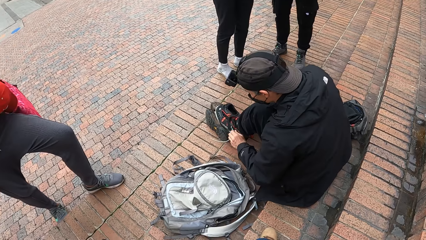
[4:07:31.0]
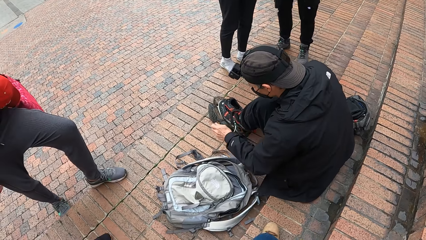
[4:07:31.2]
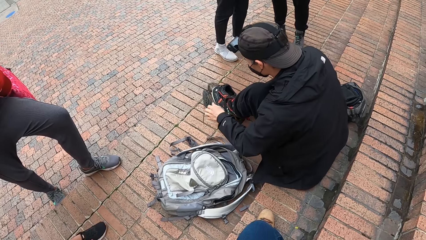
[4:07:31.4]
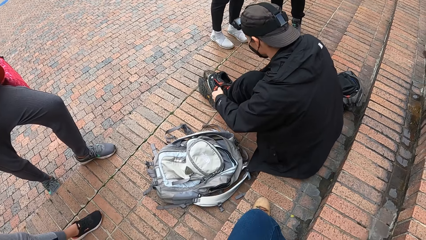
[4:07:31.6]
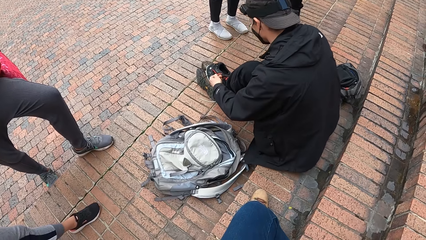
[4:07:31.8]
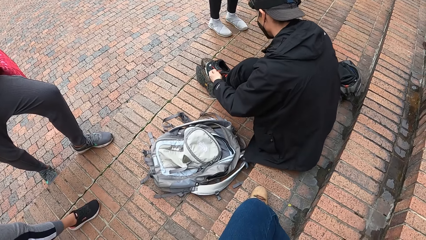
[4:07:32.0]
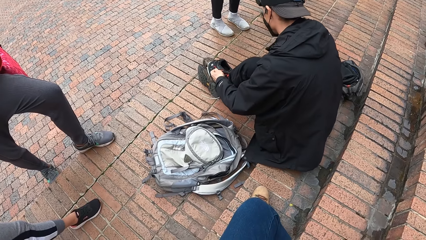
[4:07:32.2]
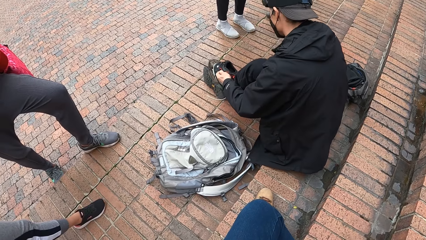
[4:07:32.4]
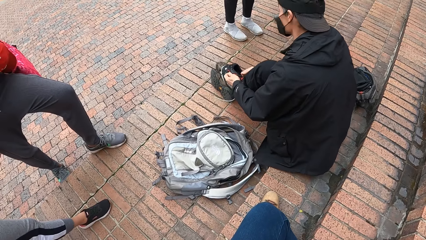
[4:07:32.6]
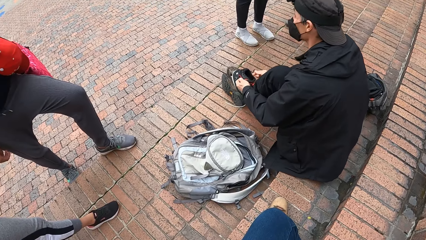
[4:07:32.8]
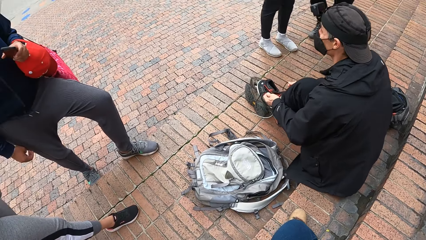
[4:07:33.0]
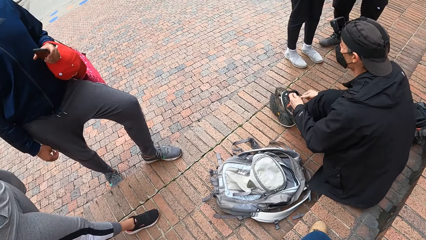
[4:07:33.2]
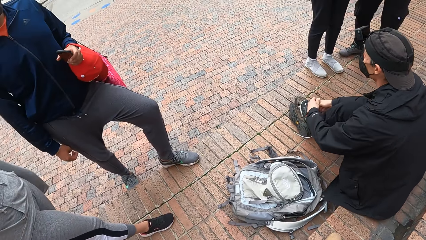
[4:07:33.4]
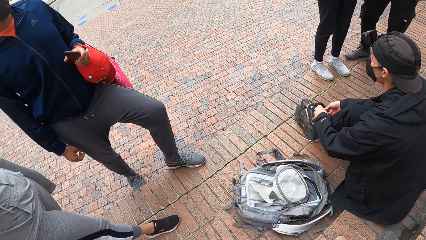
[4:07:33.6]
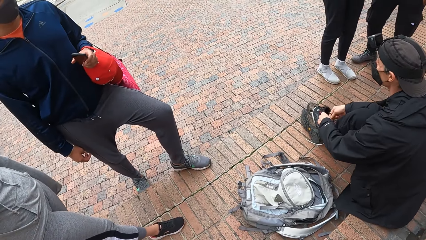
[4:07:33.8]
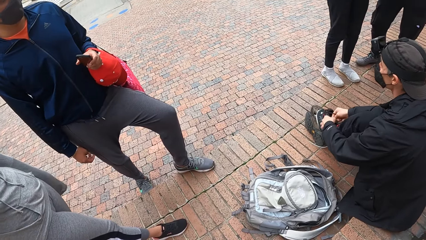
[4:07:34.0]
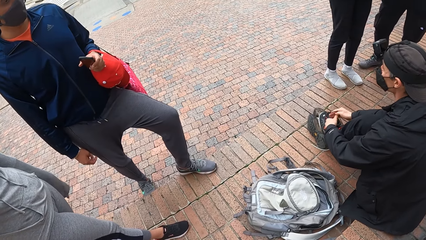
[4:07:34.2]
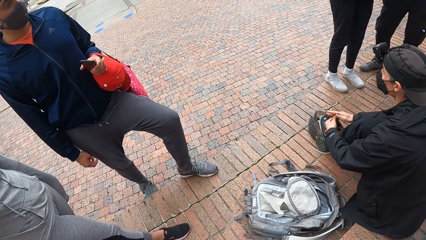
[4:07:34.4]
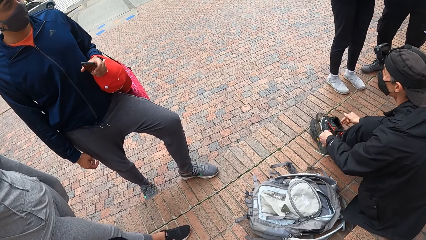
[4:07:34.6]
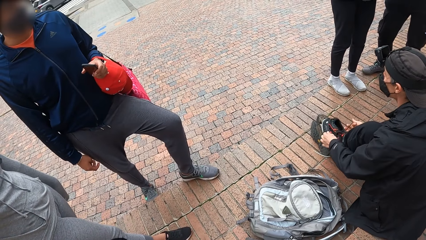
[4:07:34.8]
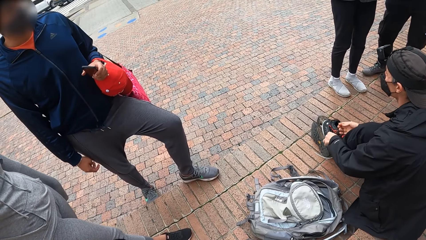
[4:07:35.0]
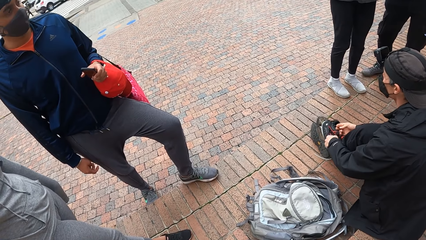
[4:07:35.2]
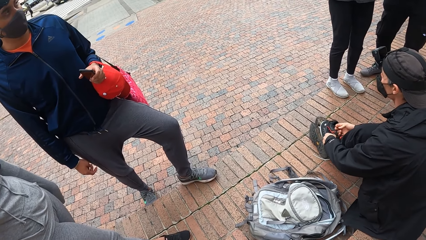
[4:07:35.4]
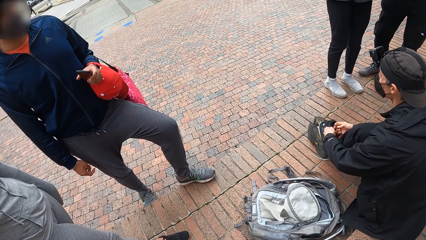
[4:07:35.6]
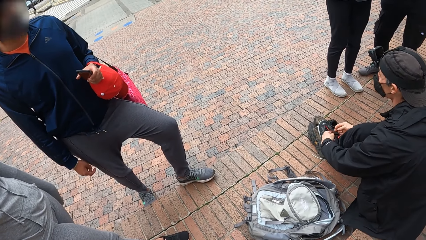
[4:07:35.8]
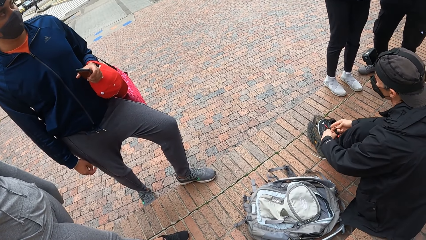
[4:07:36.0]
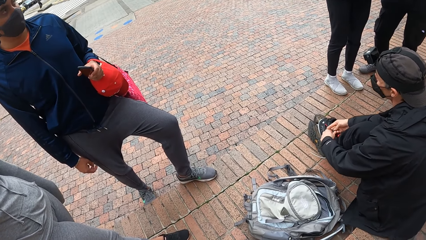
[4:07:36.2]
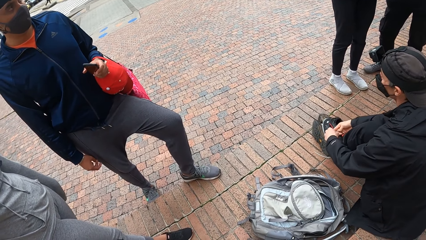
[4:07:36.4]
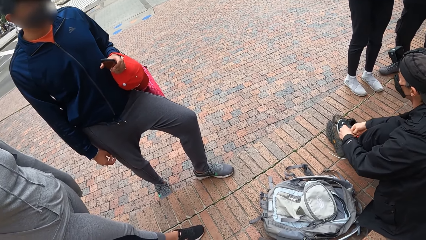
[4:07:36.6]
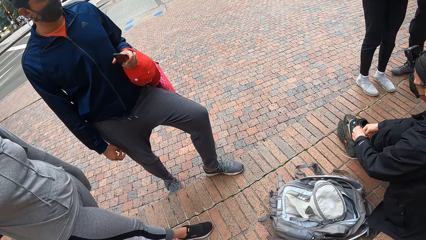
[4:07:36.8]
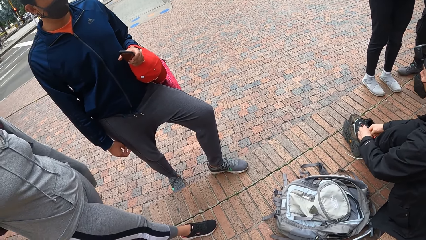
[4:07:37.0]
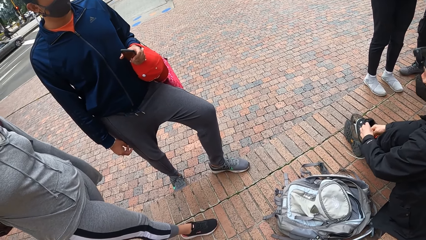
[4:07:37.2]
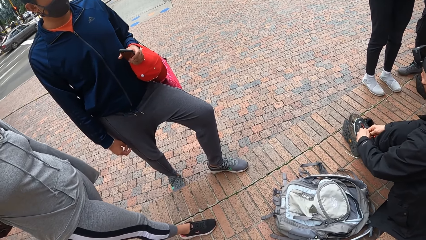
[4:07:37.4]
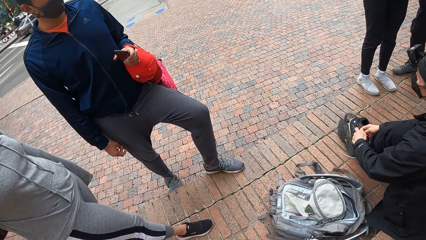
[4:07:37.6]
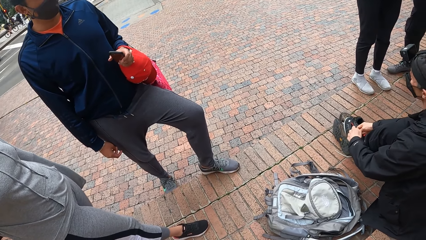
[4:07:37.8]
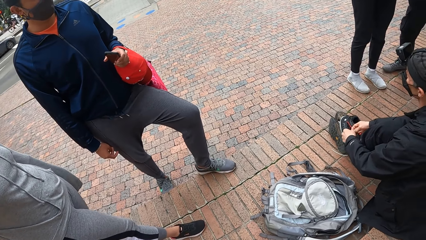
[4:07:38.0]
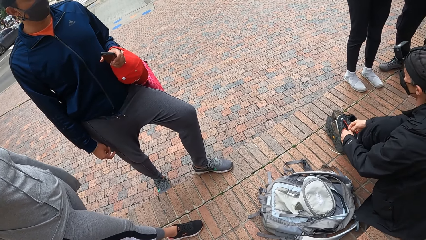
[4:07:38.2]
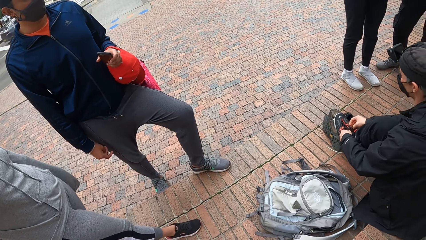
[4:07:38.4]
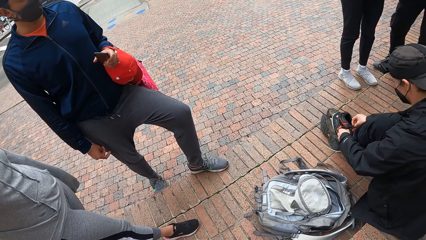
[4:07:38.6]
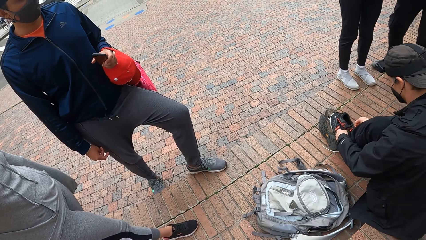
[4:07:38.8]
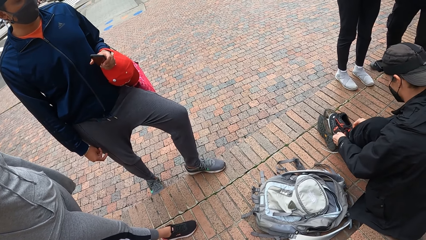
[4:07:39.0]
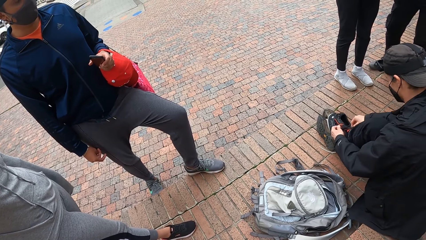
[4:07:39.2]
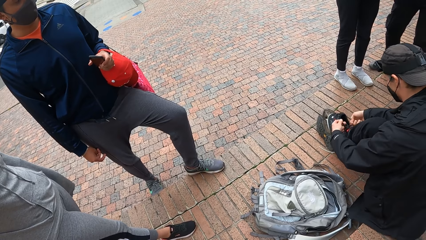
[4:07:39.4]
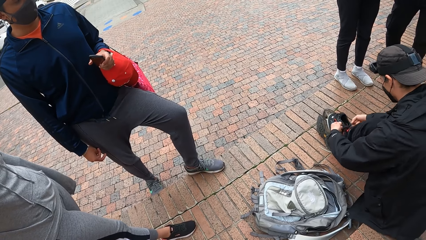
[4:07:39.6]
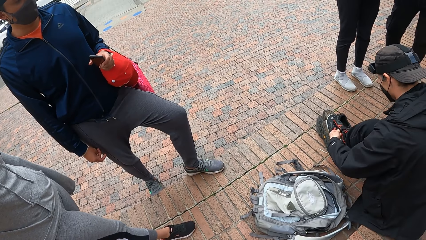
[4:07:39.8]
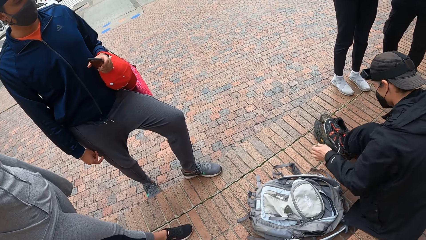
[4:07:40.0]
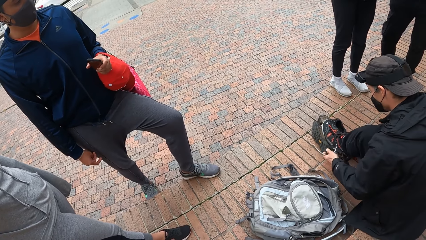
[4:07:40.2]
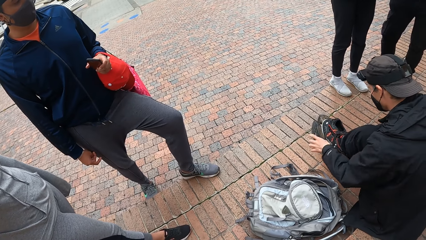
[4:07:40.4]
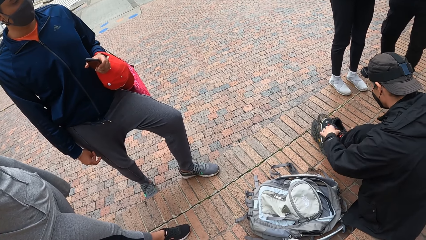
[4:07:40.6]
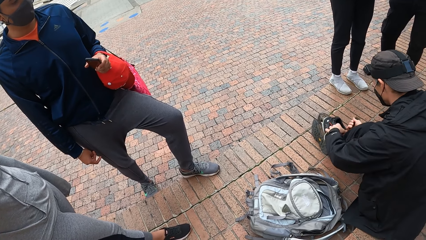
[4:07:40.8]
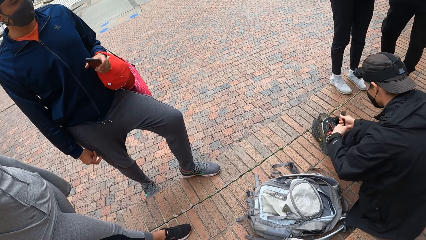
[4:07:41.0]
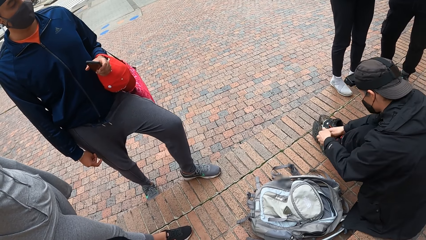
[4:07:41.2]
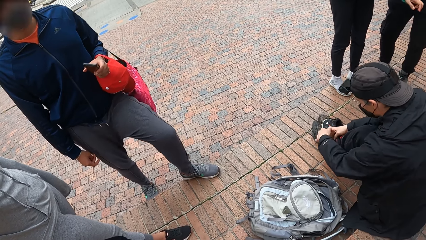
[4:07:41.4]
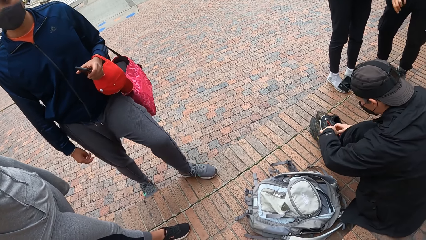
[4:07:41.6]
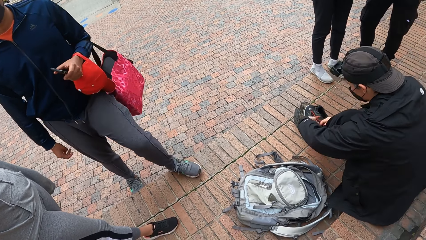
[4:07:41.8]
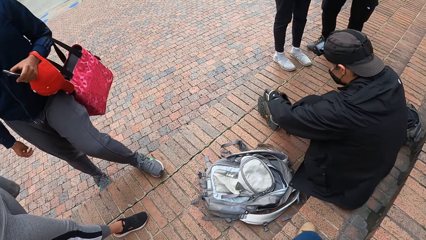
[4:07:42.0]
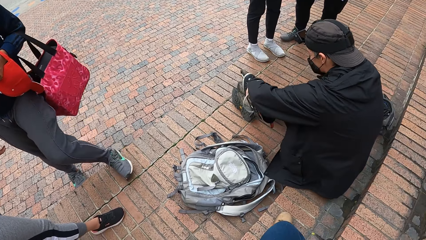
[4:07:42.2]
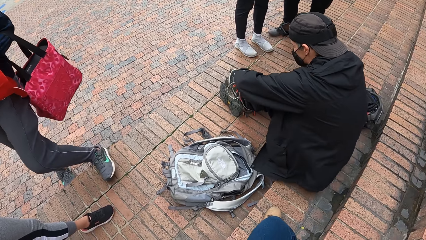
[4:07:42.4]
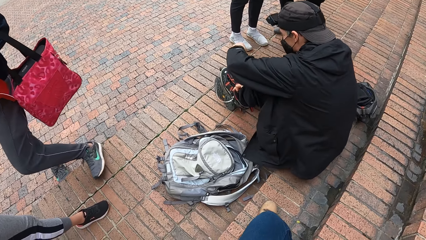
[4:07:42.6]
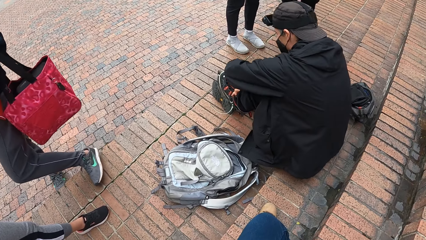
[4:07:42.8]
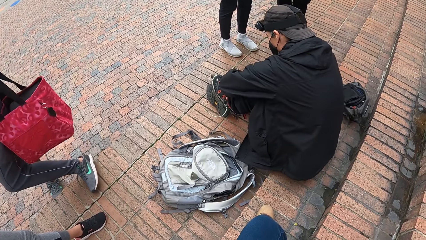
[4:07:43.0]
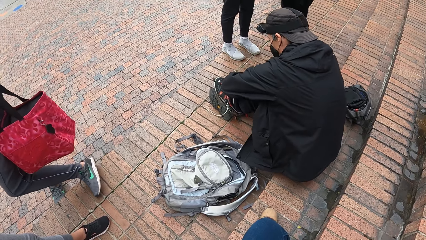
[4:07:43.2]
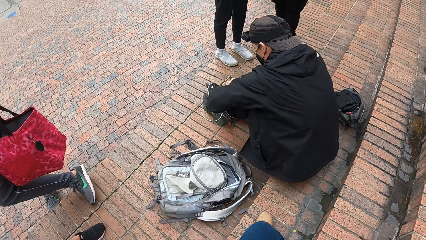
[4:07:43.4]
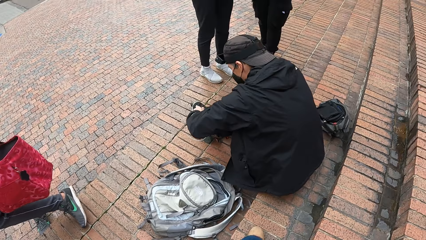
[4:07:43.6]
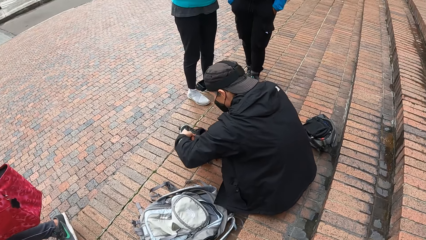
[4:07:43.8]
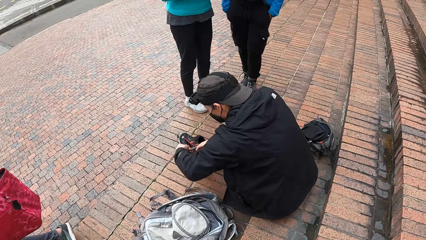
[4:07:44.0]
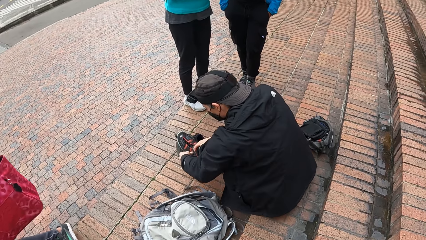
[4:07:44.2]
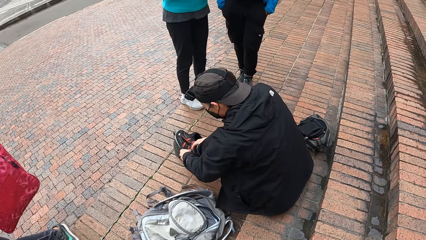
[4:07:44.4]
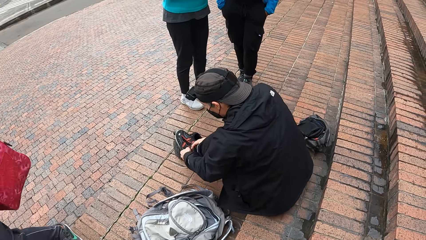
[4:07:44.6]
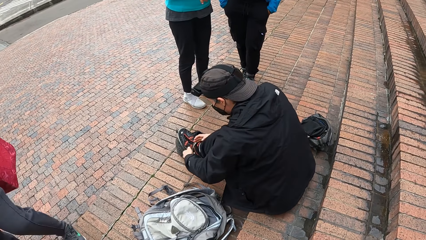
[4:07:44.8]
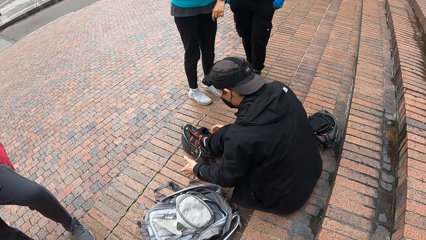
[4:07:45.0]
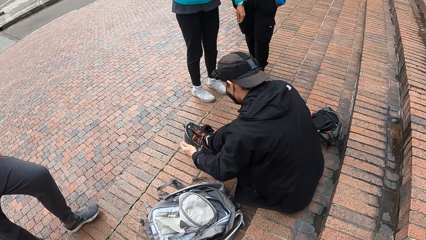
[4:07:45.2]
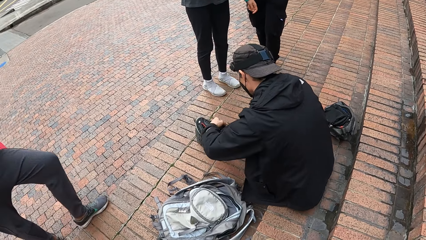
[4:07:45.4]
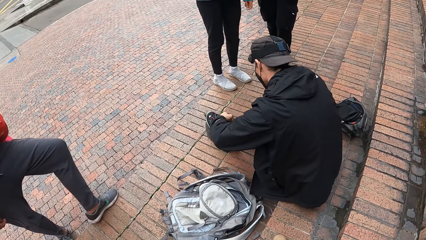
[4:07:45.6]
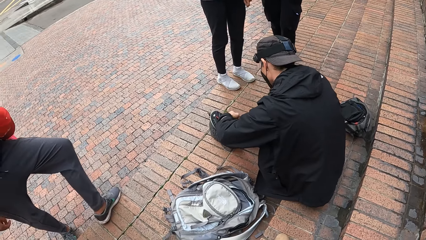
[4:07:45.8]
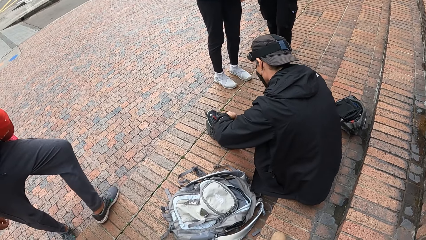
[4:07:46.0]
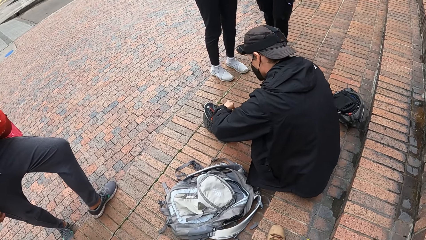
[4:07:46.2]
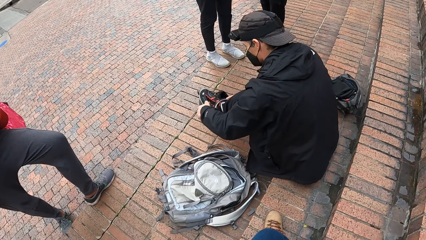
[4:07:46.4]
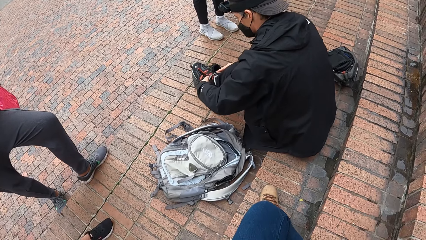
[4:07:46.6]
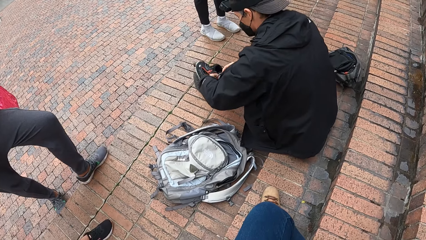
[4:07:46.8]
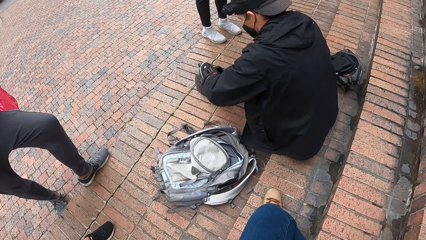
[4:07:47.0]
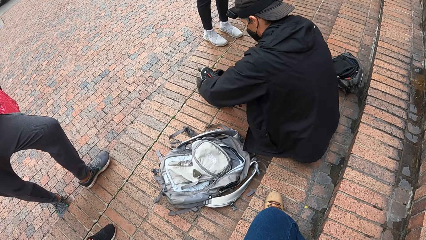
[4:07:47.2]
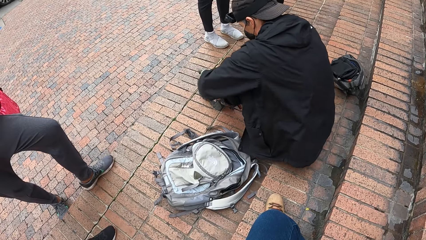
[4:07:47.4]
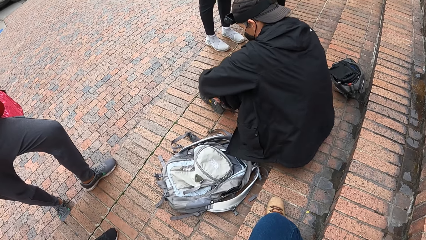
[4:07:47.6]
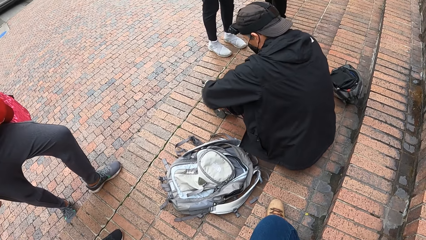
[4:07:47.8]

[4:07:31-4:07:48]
The man ties the lace of the left roller boot with both hands.
